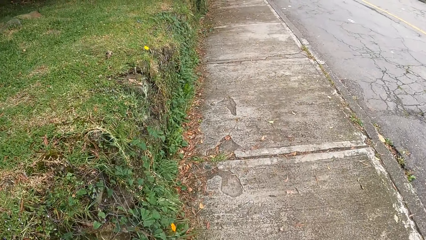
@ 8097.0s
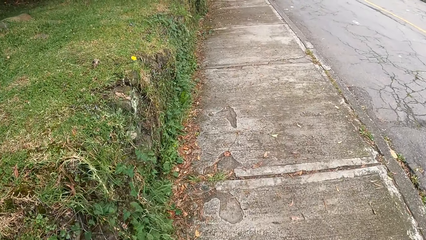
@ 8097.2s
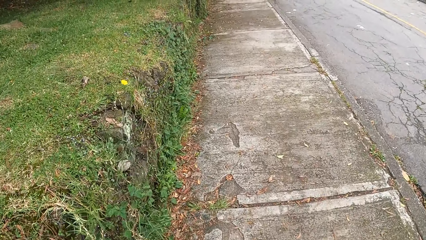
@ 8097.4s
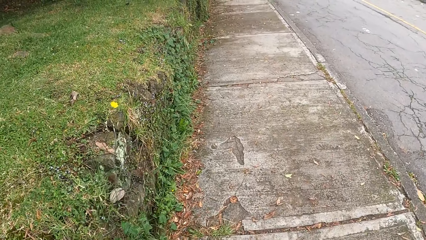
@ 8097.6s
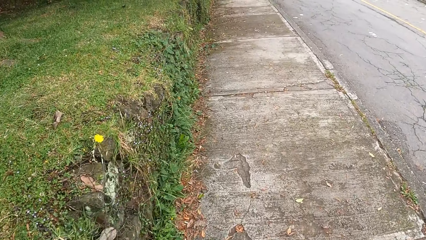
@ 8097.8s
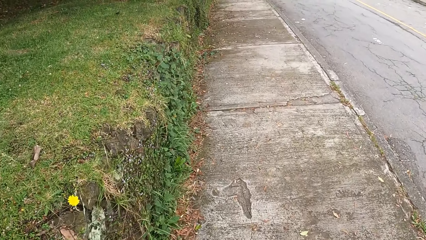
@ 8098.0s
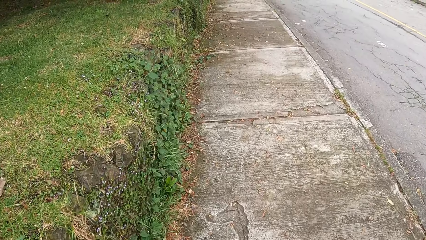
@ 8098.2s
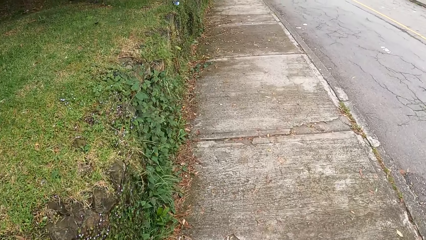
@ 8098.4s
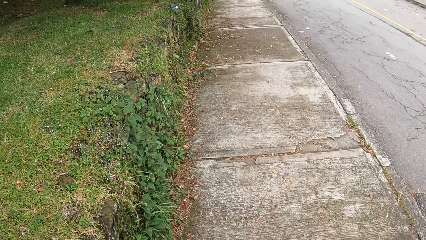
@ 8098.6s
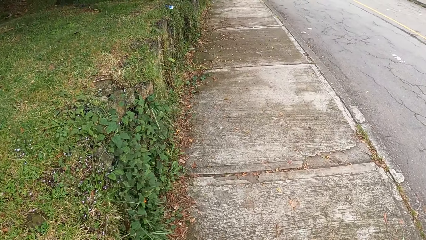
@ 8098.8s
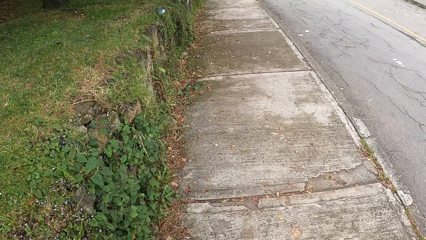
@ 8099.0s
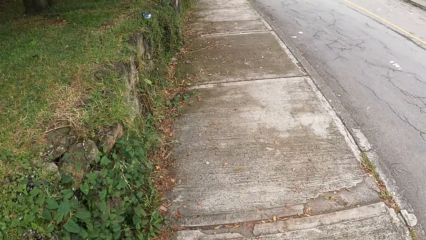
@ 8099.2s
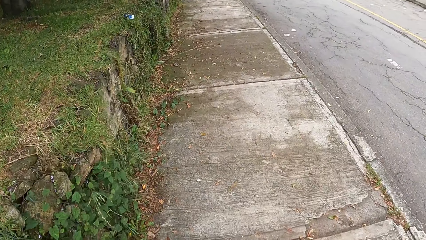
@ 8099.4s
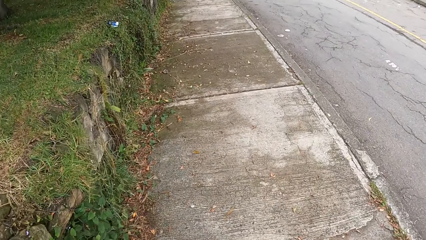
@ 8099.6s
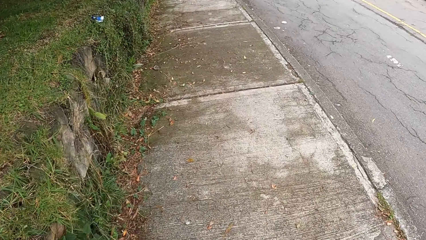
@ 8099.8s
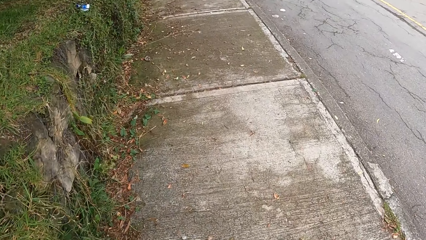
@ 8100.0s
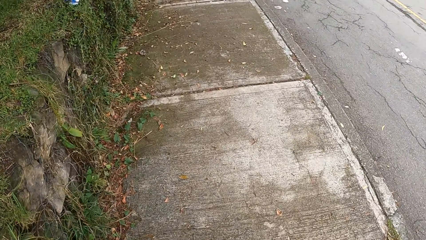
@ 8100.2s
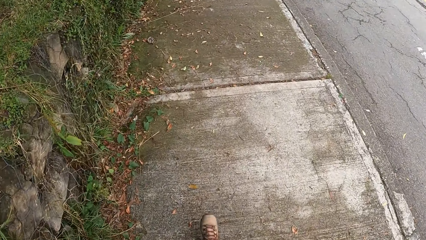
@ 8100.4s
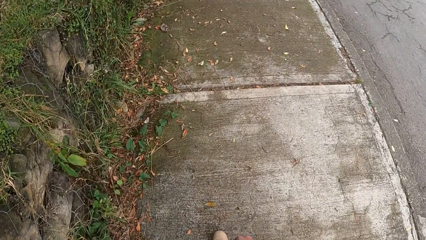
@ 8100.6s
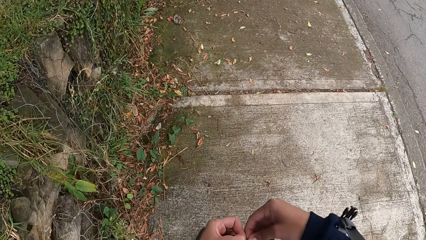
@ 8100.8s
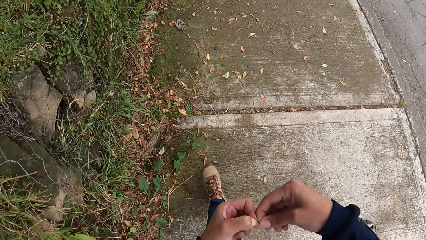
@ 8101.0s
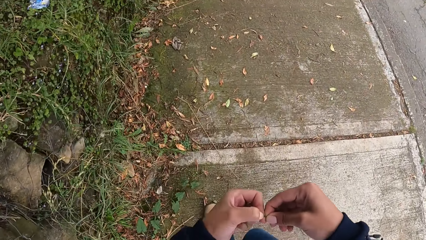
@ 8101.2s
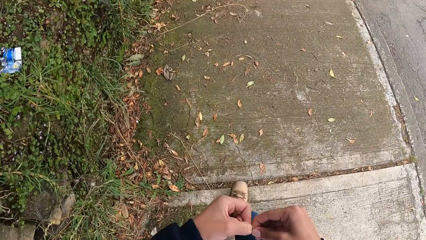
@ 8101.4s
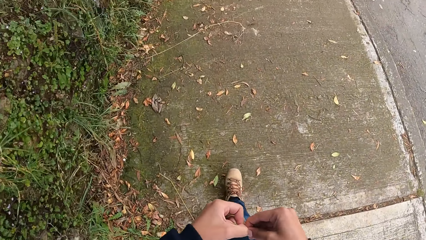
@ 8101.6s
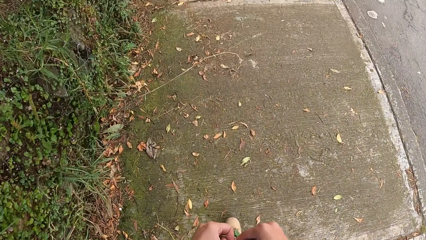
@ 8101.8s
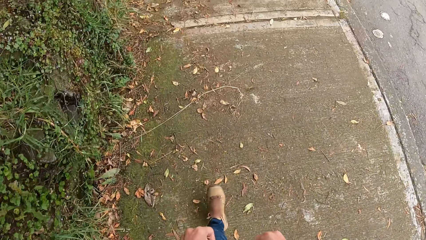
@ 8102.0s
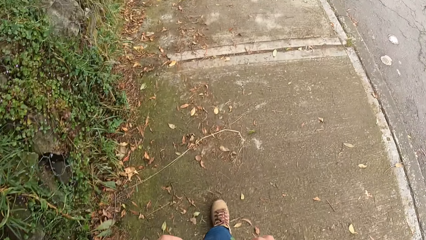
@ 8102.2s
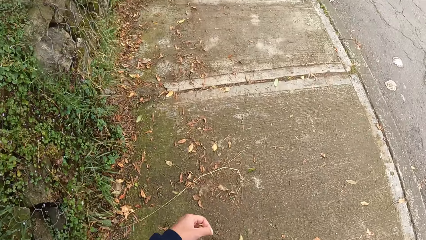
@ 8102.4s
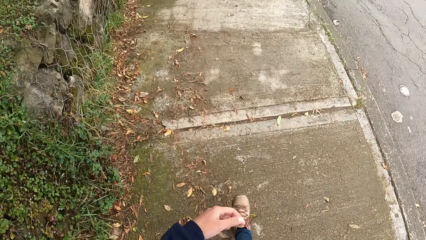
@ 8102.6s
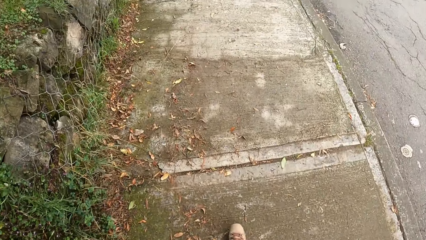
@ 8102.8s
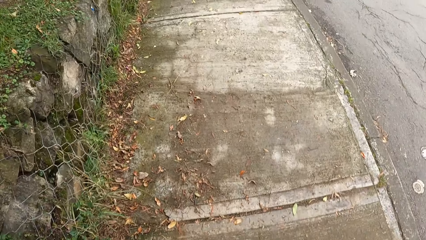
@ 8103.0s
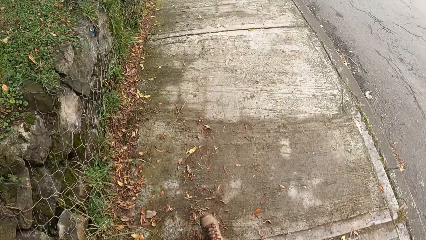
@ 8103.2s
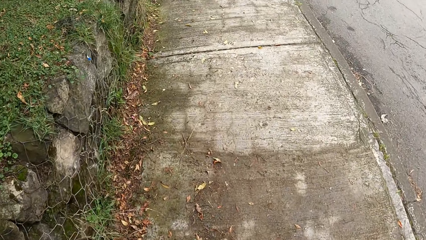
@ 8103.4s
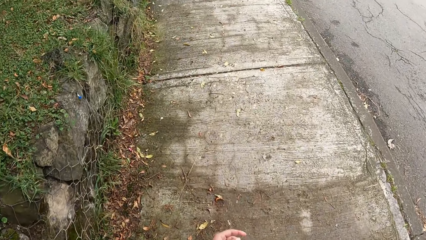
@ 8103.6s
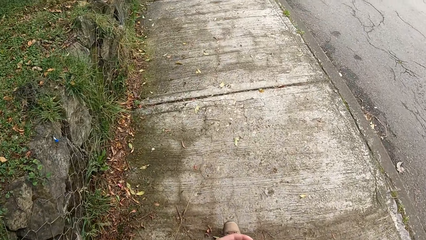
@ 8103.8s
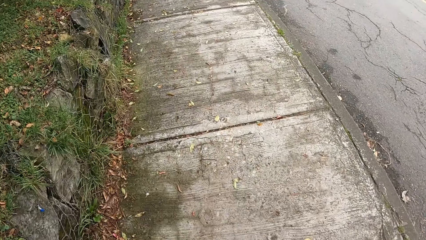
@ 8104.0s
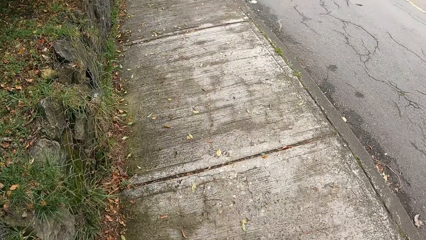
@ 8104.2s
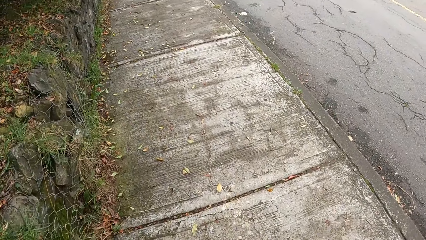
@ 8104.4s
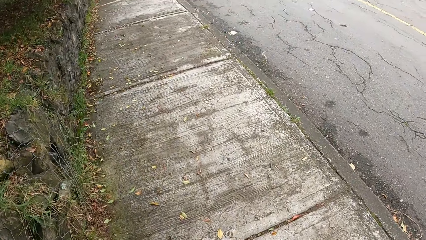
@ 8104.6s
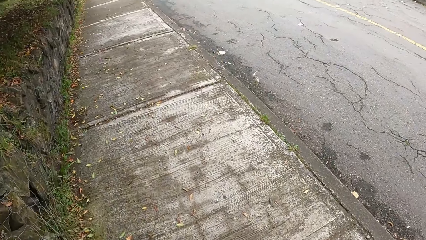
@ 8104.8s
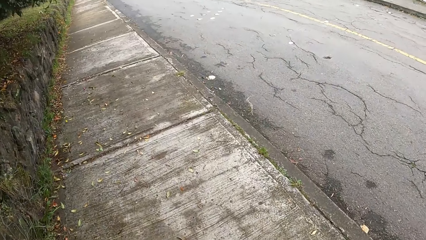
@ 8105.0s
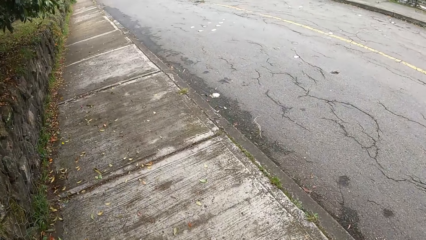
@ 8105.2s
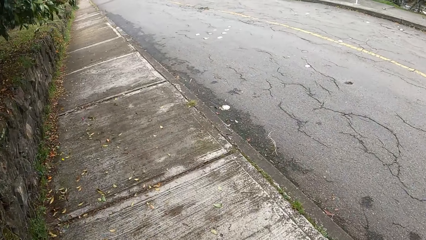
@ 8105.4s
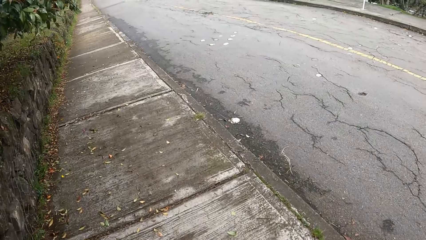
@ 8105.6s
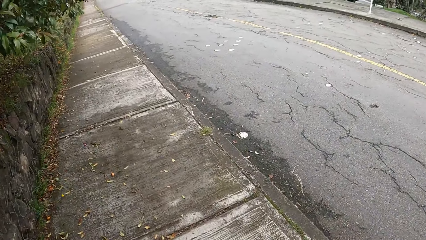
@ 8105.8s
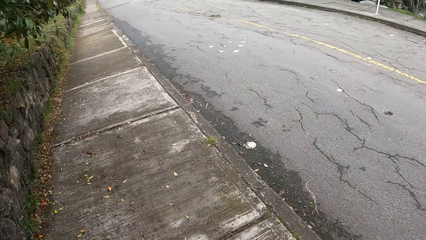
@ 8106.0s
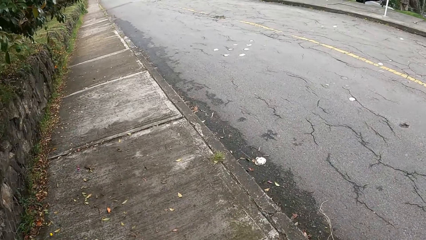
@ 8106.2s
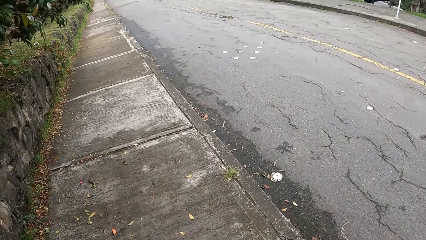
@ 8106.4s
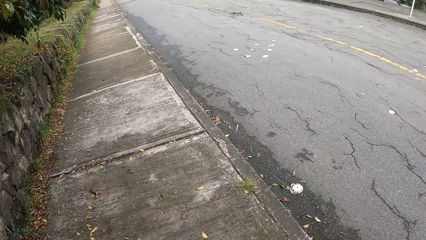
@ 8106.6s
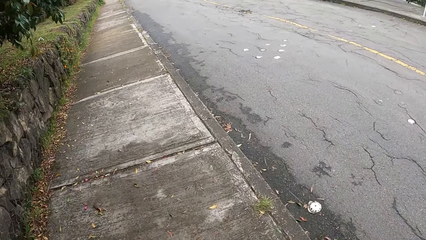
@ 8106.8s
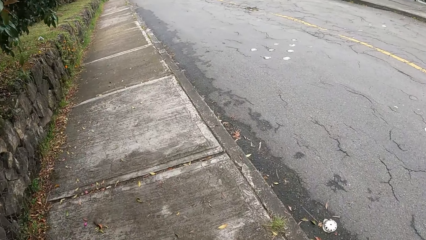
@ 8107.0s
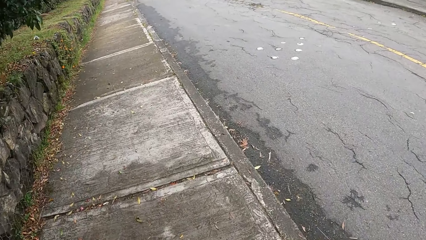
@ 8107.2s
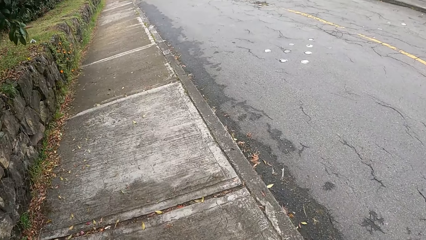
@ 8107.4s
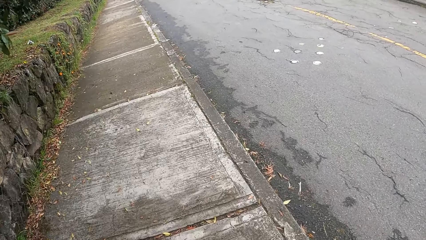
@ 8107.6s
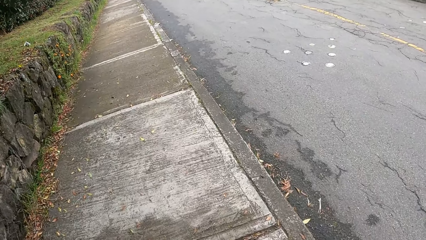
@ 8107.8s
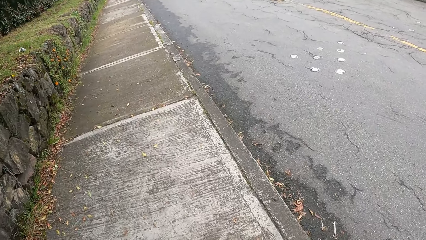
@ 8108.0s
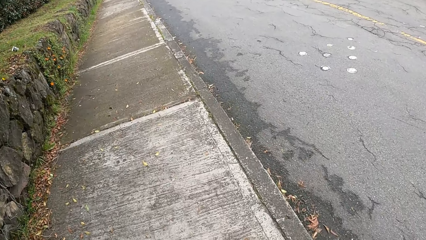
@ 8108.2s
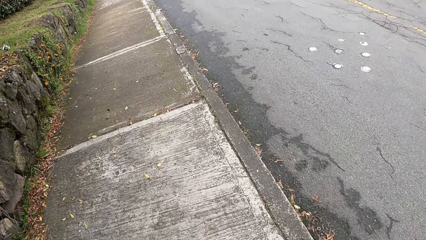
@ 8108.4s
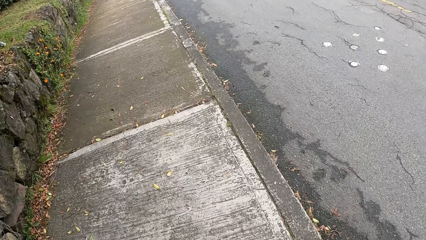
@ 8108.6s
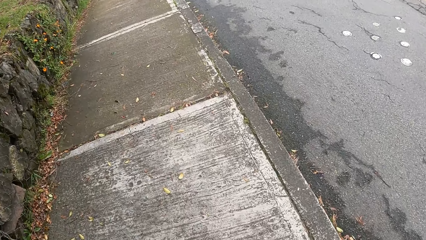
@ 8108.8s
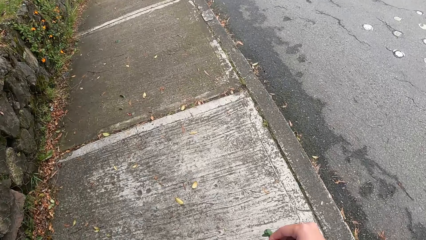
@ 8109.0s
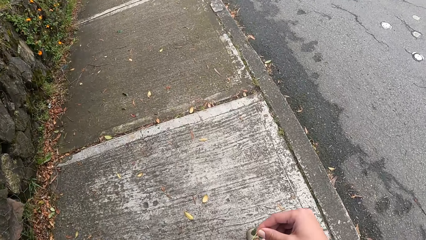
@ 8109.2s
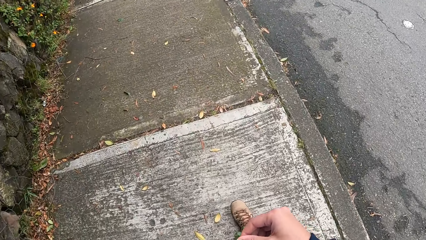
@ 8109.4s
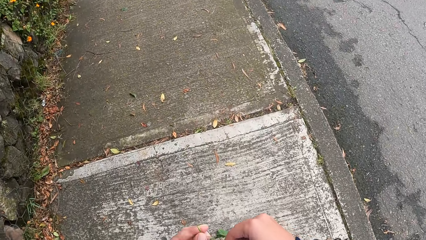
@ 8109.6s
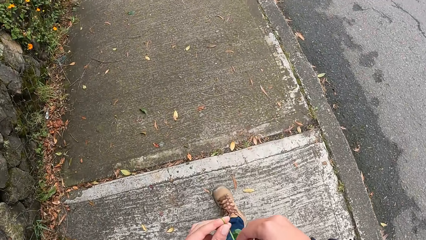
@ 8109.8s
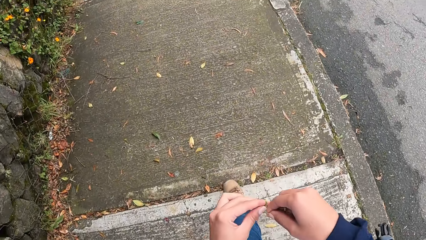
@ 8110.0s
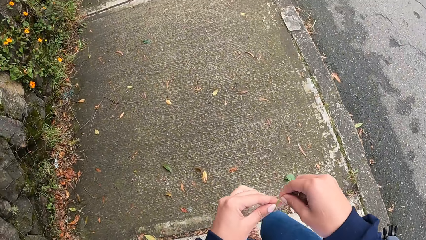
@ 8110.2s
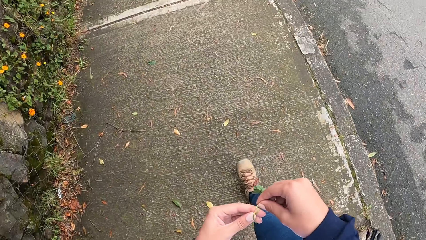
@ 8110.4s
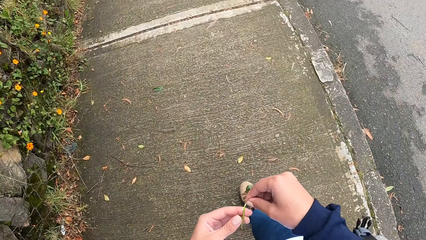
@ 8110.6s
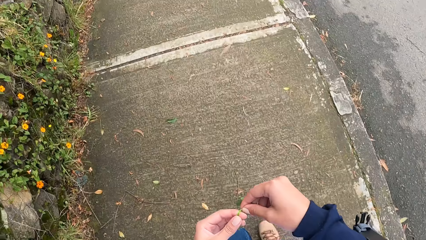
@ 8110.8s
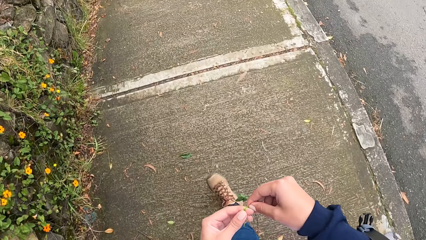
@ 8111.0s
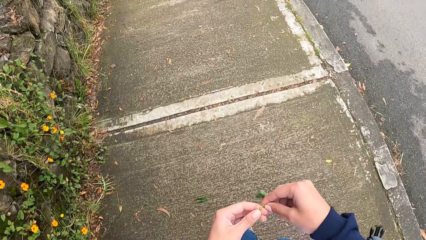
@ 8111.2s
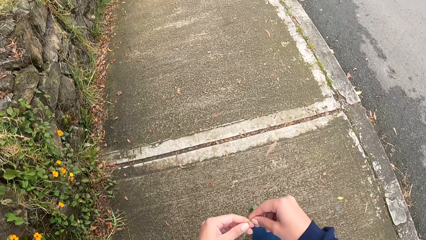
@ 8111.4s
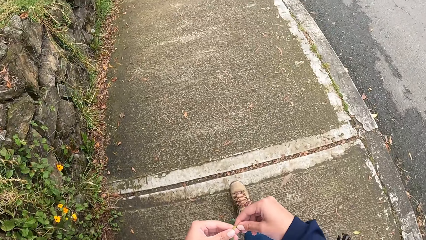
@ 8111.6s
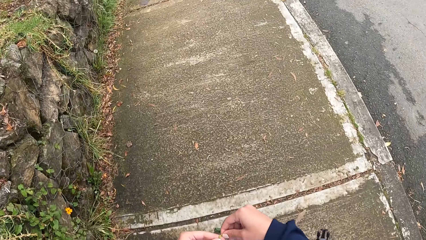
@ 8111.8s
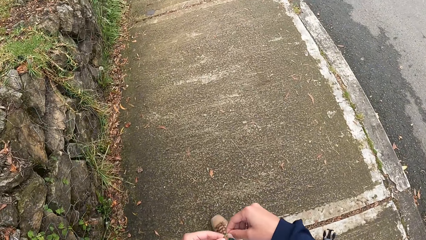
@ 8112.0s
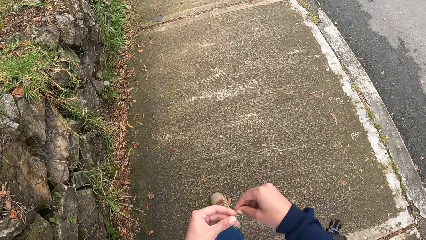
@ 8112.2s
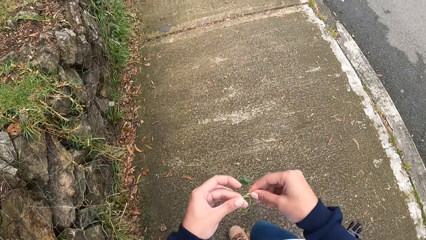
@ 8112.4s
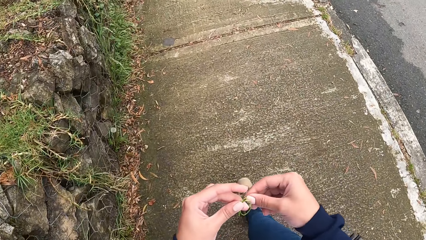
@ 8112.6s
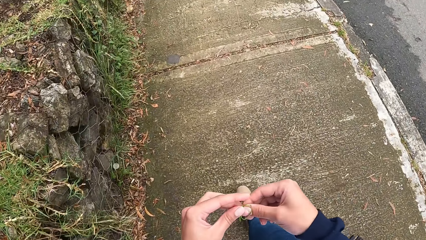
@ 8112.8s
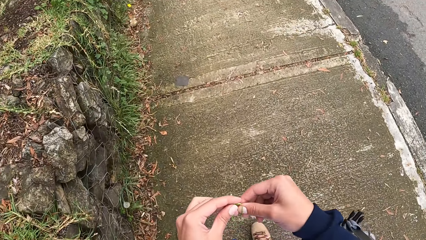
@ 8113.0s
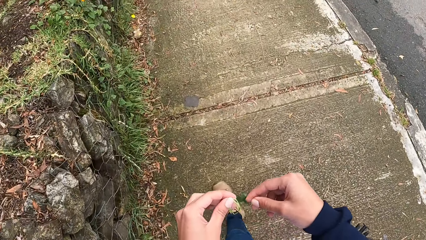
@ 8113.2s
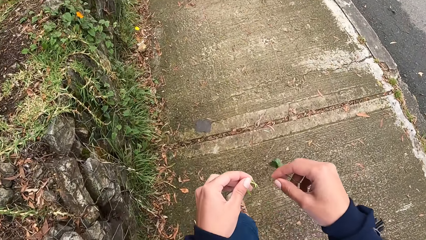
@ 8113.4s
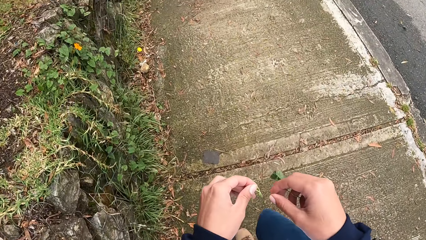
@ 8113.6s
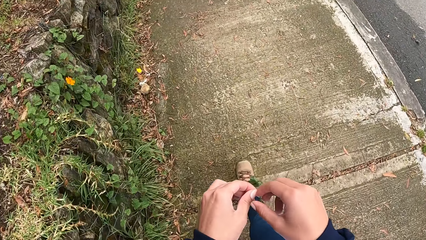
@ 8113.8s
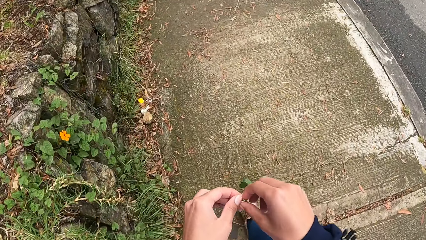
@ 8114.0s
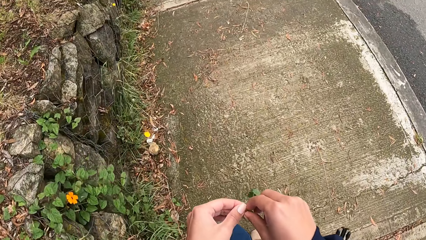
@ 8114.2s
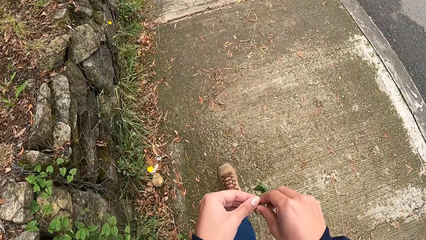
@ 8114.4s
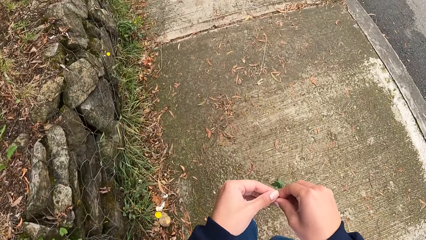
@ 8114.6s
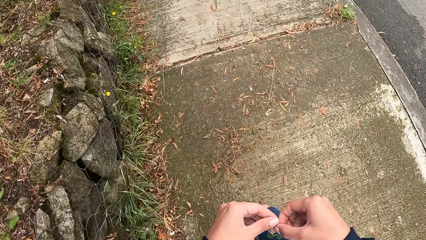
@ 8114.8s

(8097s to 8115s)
The camera wearer cuts the string of the flower with her hands. She ties the string of the flower with her hands.
